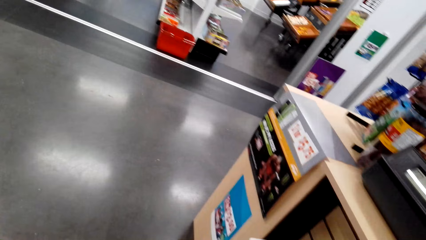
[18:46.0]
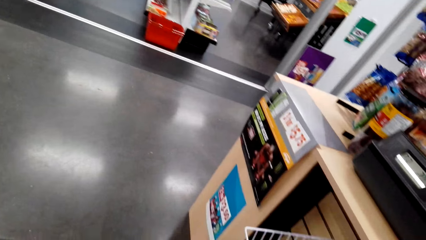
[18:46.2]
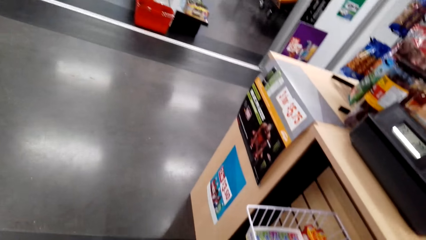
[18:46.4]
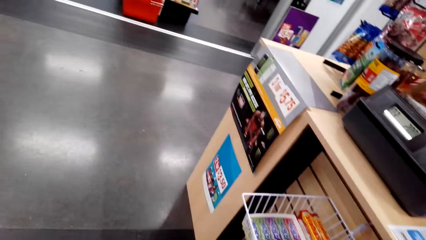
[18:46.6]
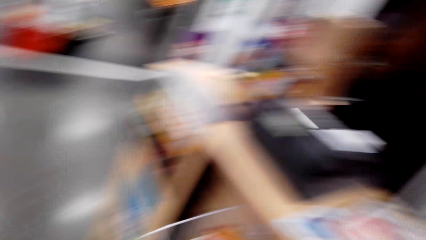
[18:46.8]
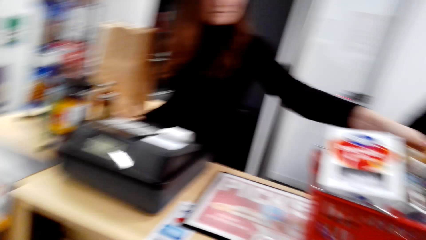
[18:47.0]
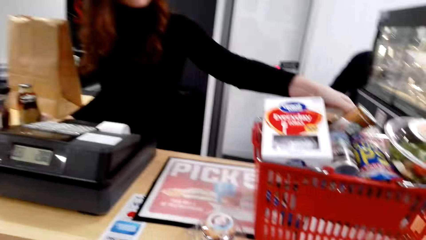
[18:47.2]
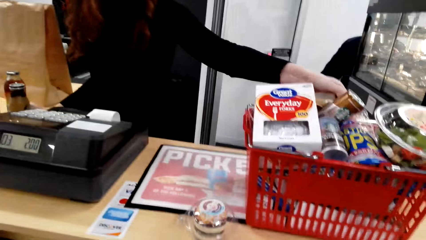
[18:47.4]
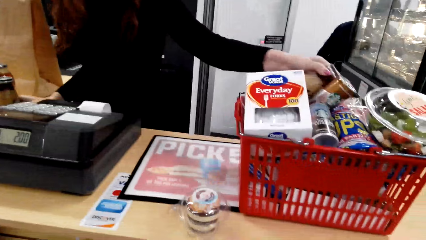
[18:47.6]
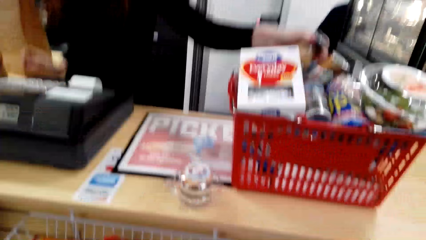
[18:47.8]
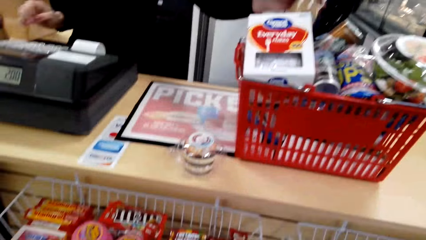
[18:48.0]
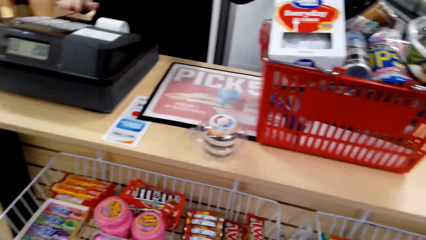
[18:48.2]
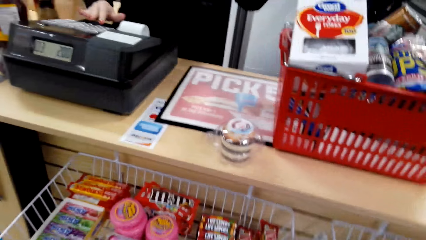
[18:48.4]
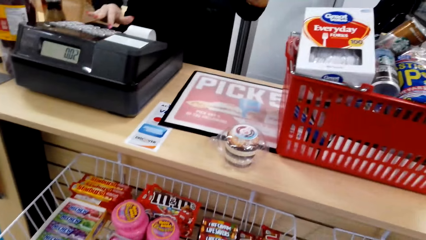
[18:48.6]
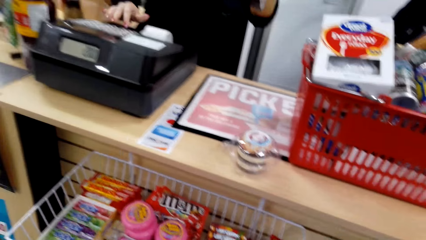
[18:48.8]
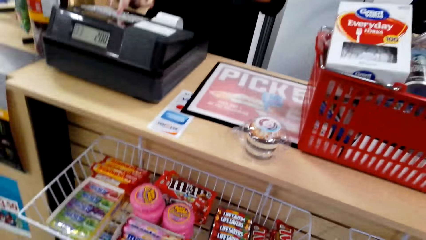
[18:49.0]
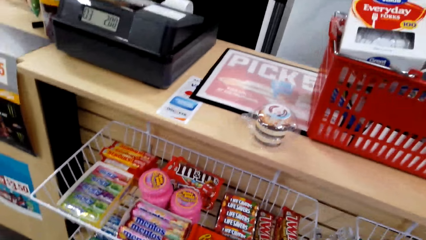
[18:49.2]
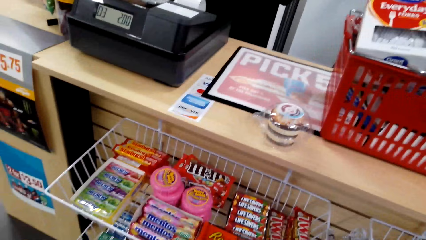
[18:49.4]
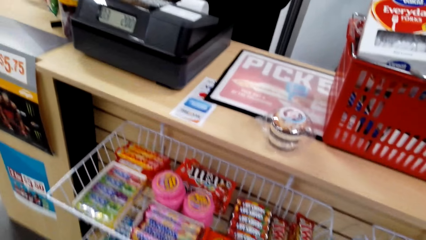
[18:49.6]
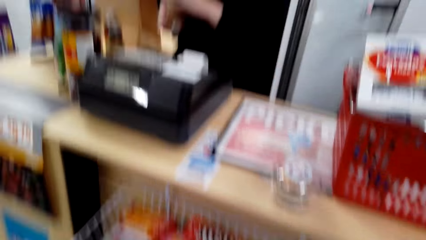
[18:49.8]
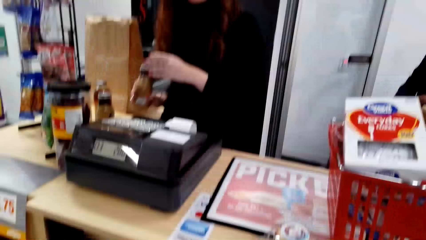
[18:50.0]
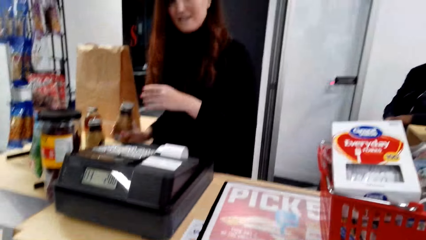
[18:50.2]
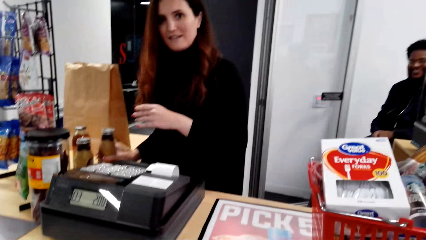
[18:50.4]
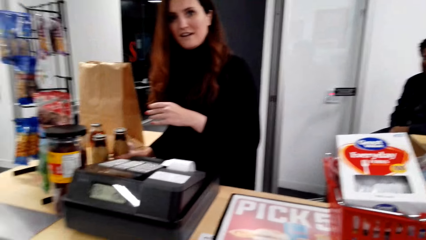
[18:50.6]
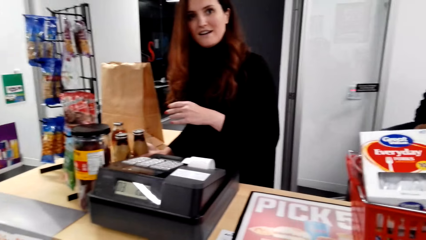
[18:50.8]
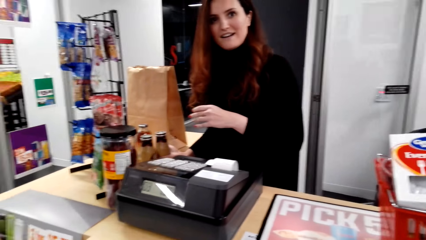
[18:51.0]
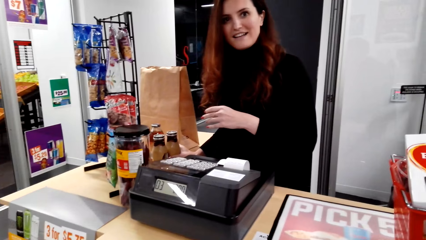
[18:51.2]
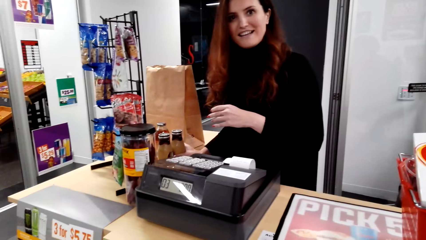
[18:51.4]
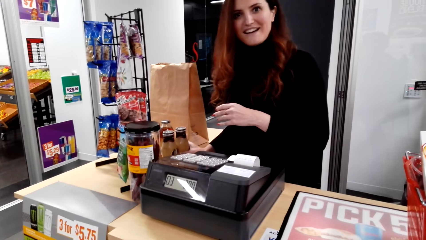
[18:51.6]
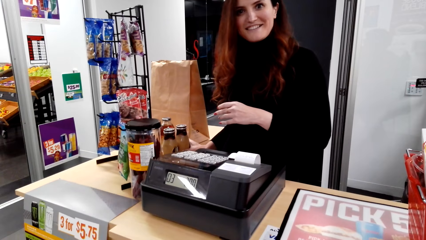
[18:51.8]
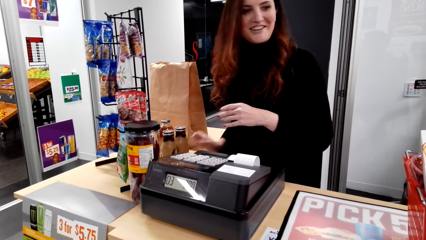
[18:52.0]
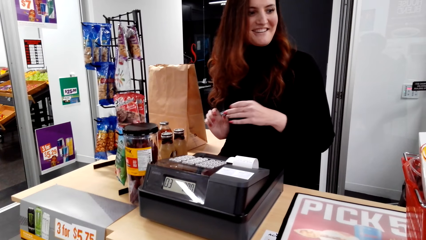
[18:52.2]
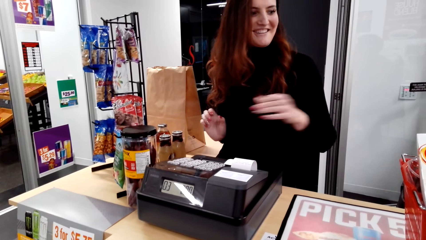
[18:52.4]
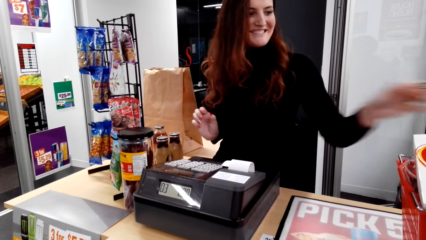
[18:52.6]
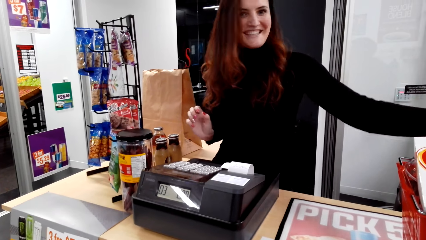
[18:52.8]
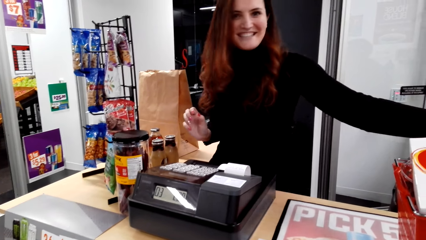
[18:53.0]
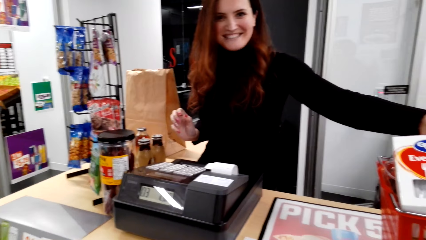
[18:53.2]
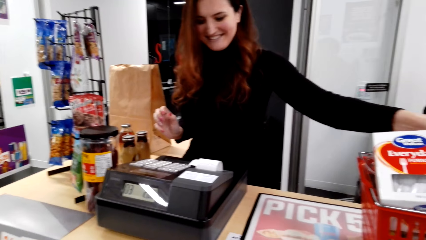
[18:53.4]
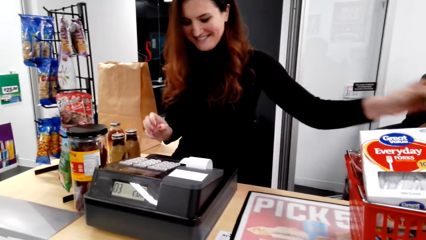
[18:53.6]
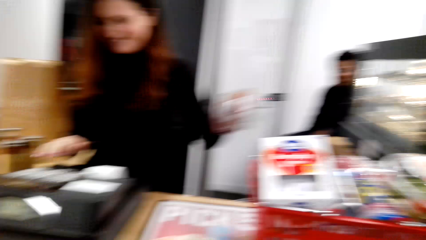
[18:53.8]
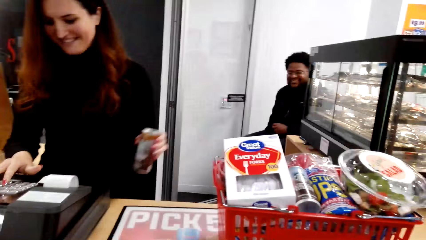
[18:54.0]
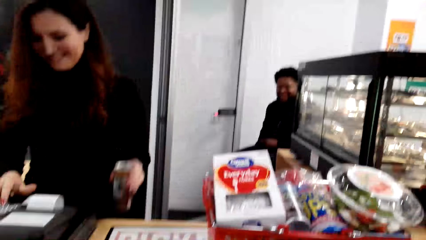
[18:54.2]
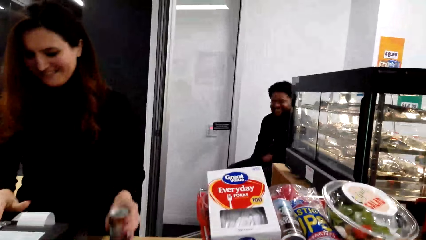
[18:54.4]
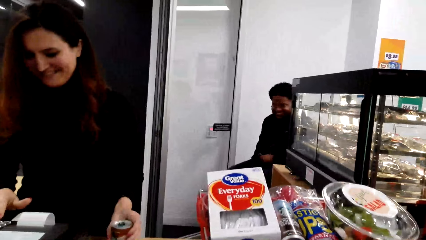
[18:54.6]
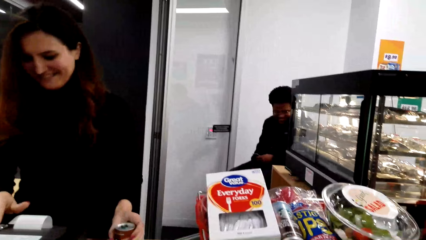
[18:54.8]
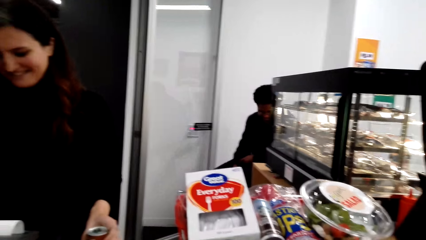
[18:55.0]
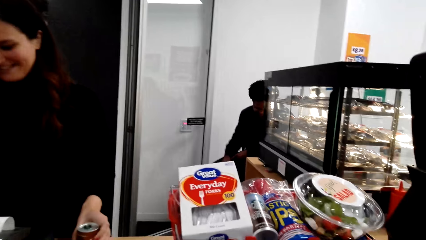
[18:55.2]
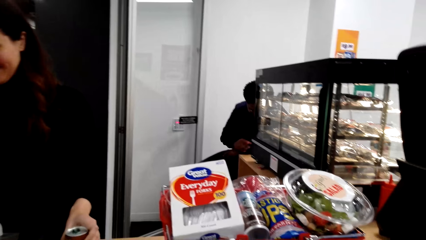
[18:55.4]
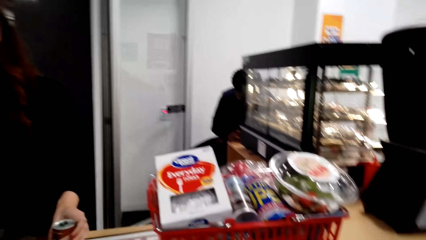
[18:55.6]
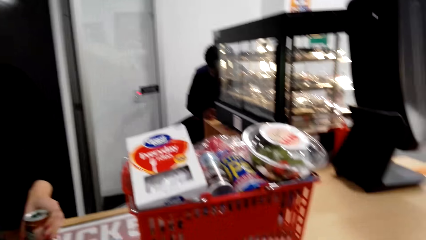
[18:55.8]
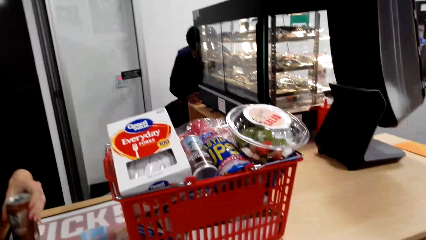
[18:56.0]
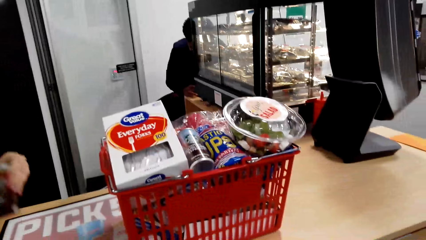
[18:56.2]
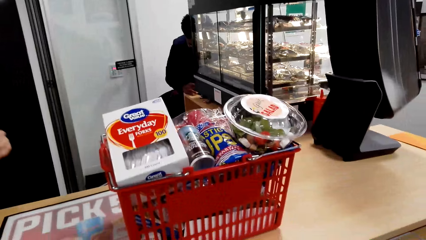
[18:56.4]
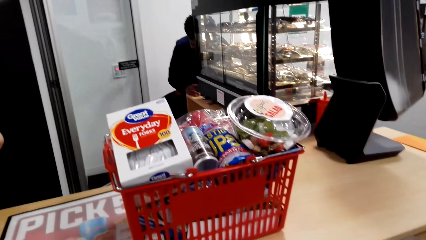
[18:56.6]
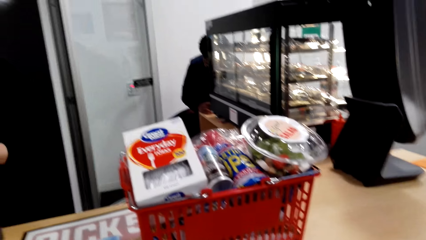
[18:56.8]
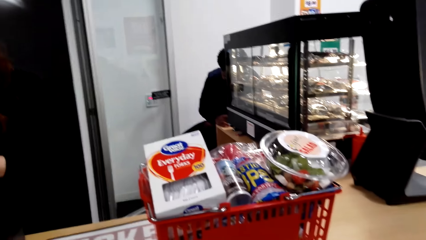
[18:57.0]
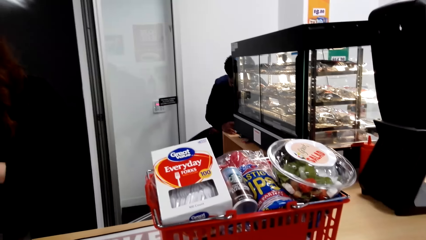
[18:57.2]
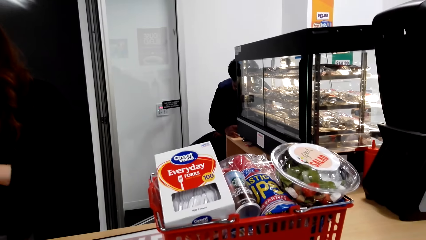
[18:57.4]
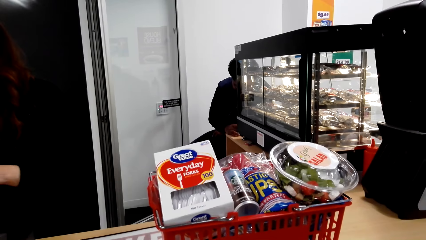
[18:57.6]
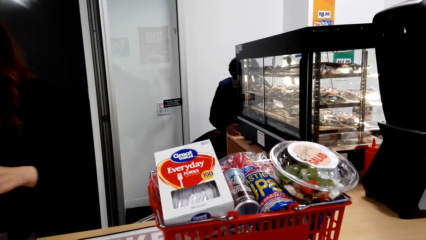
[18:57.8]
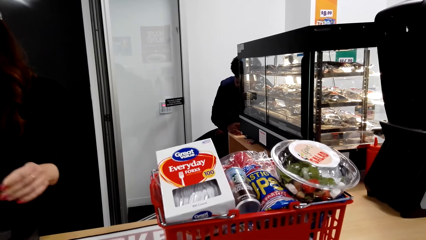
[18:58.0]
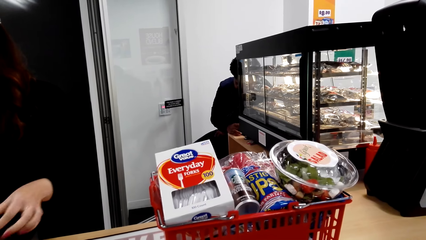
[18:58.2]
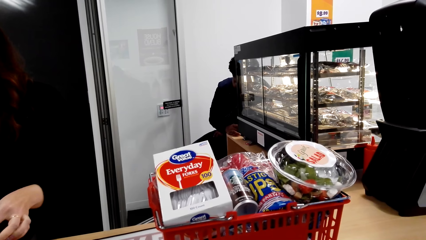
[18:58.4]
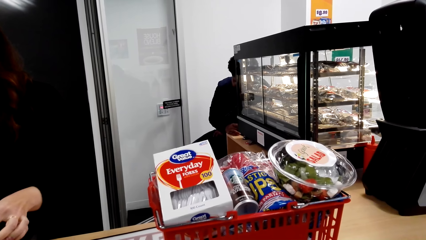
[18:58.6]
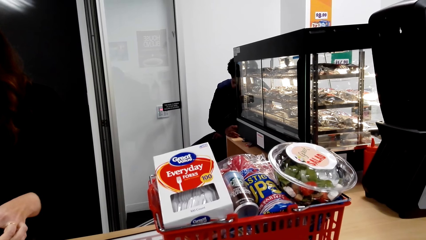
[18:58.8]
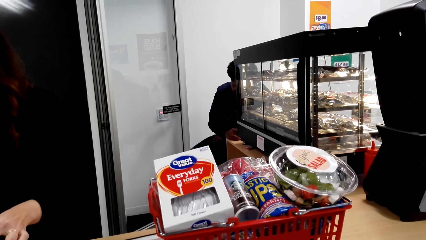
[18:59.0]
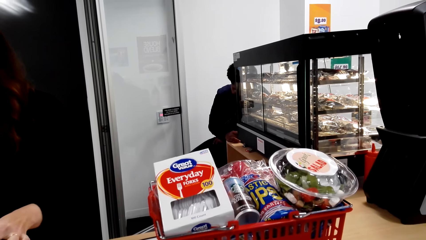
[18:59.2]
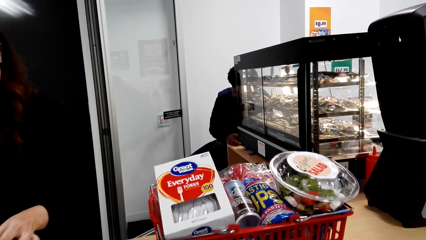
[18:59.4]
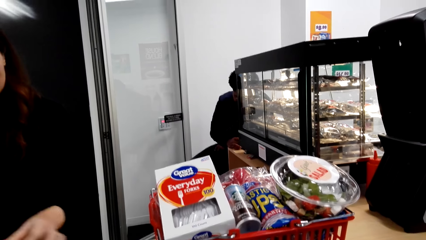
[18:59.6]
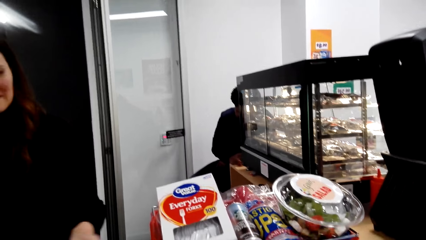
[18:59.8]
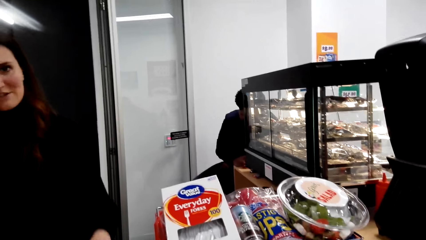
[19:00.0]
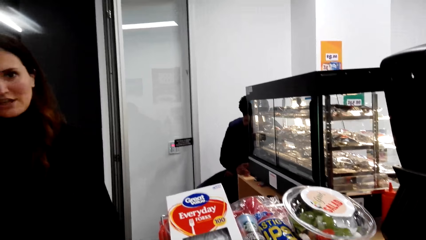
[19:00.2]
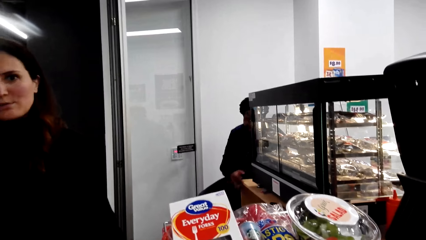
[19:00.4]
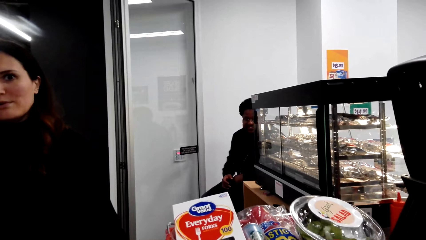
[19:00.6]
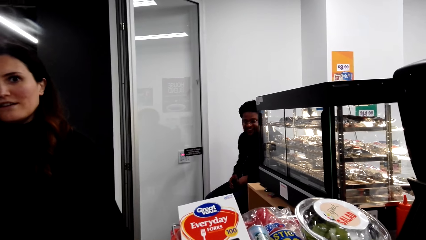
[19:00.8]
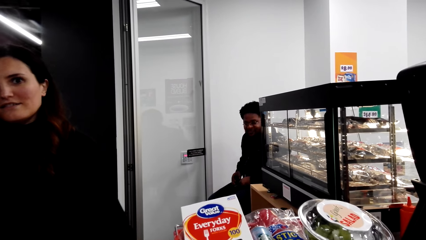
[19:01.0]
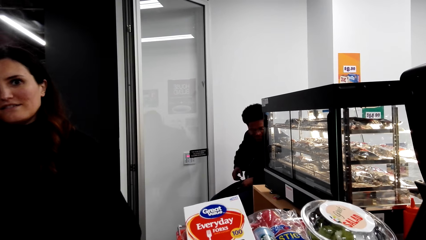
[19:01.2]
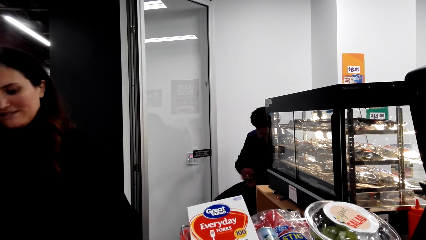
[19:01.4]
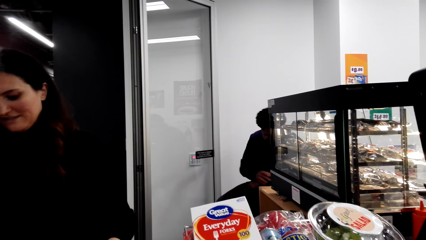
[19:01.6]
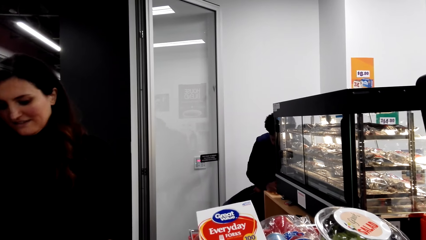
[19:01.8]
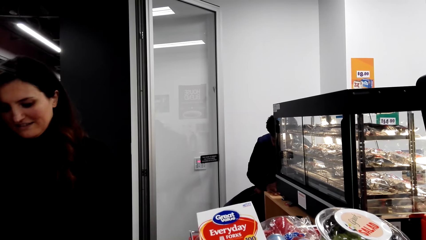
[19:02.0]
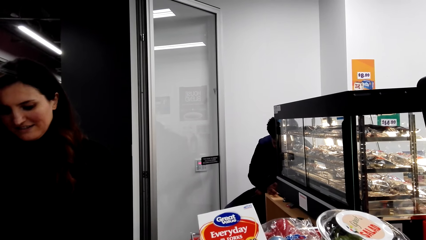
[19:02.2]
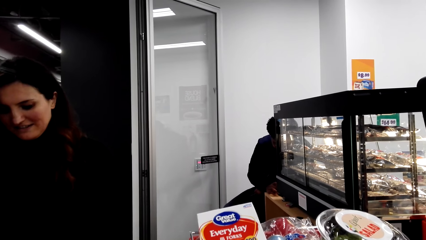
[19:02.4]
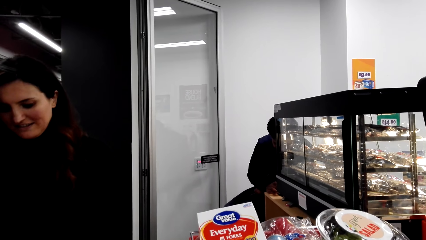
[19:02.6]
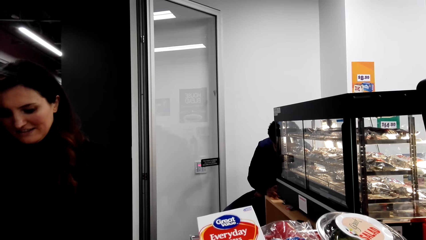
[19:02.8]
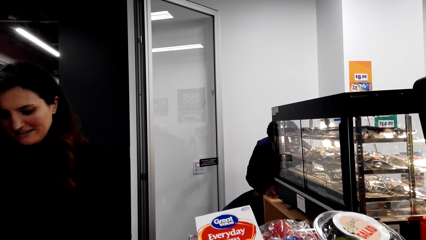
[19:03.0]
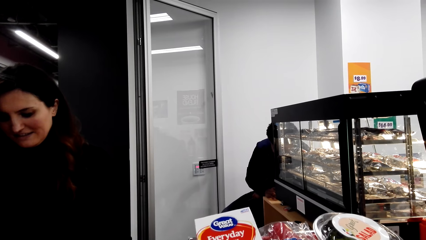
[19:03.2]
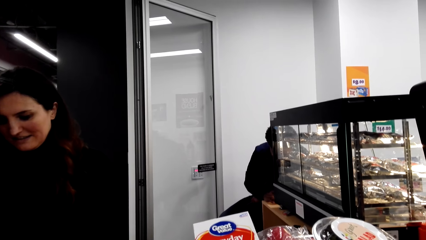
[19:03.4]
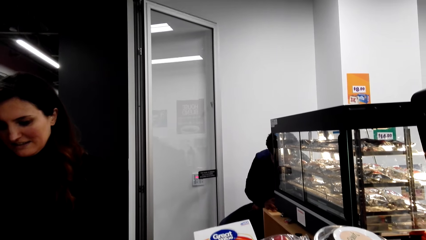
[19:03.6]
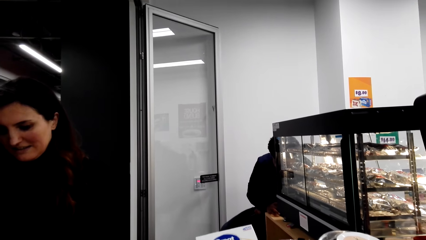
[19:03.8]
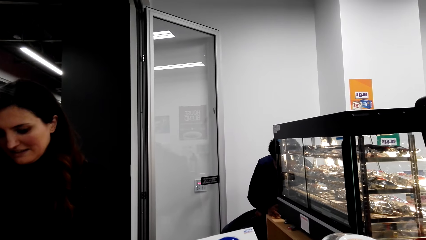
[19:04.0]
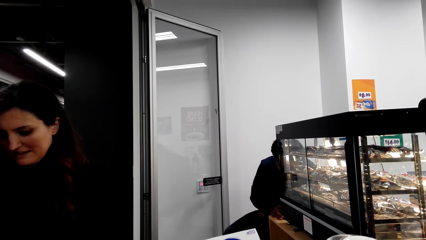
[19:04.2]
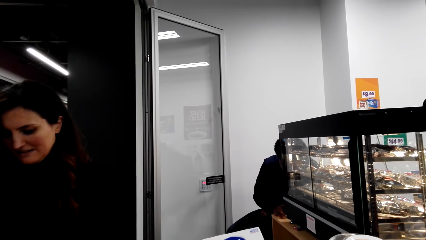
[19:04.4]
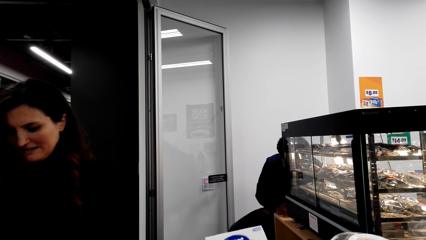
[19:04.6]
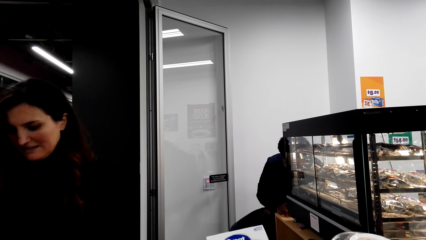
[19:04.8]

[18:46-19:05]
The camera wearer looks around. They talk to a cashier. The cashier picks up items.
